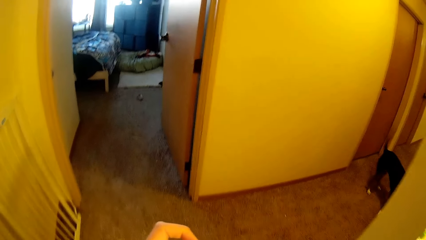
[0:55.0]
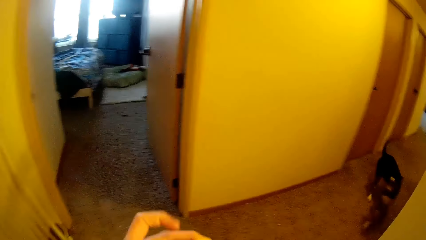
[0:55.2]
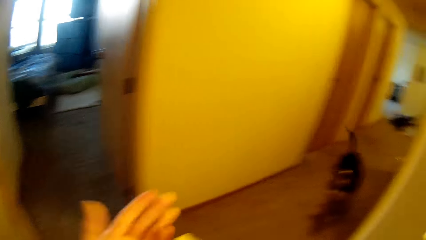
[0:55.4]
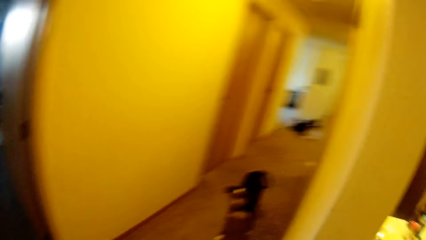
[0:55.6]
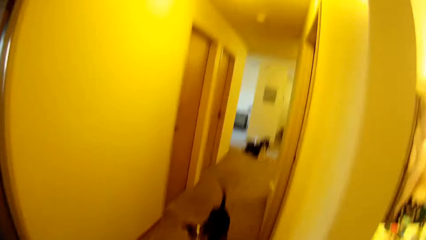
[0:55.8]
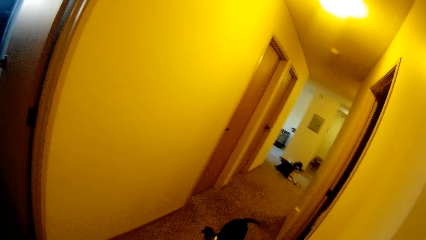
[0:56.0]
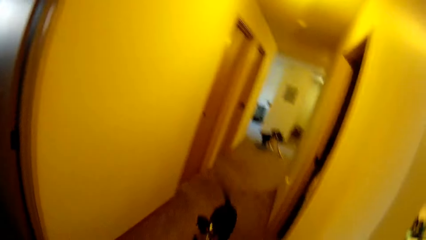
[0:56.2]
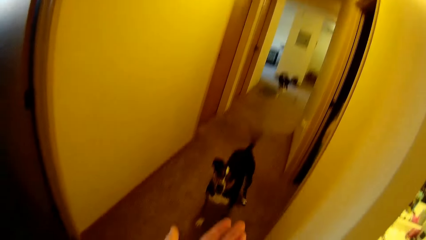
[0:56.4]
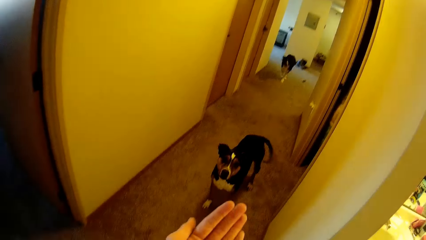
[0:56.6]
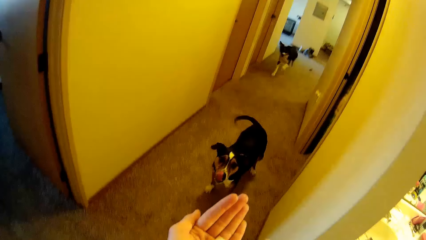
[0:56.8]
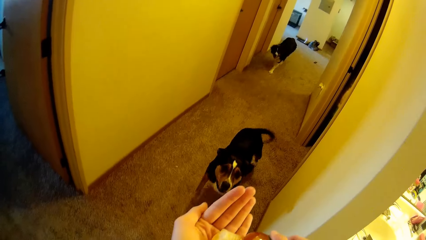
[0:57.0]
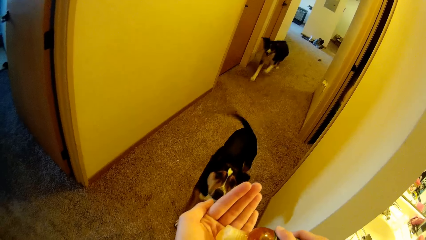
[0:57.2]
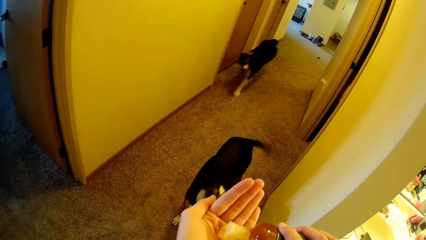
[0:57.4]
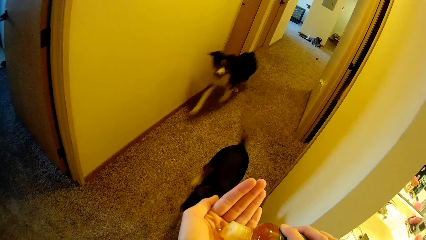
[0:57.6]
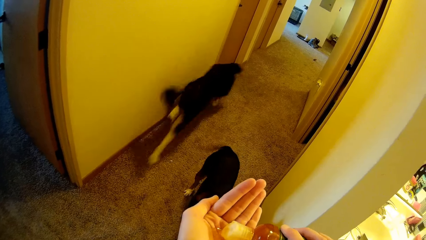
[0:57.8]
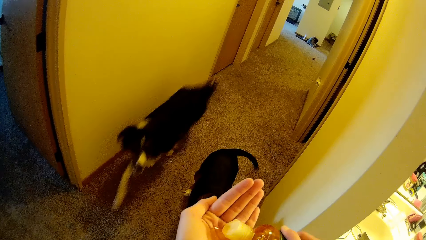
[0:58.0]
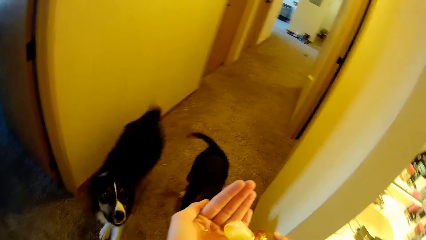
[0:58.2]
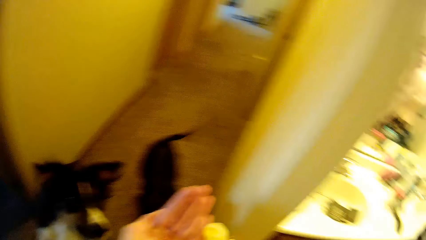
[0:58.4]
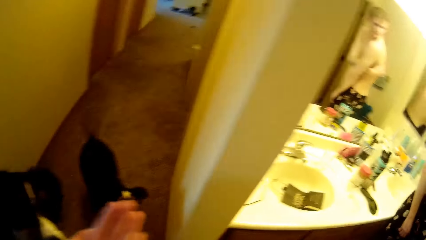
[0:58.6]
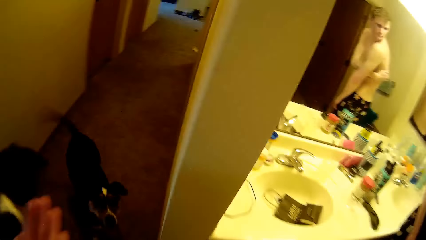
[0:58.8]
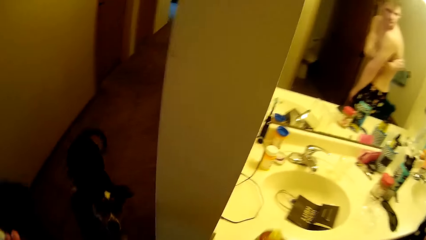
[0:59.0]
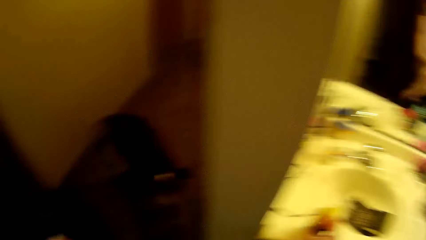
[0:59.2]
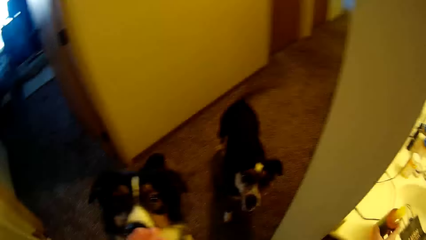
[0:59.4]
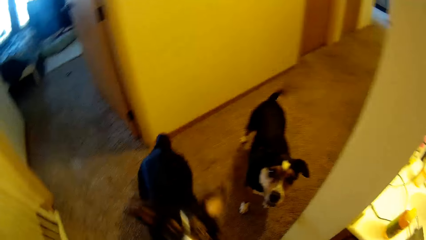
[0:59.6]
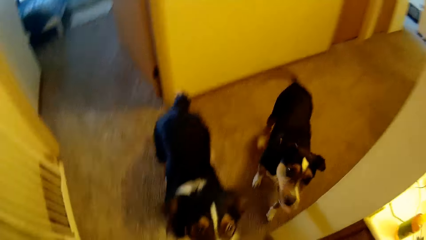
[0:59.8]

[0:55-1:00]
The camera wearer pours cream from the bottle in her left hand. She touches the dogs with both her hands. She puts down the bottle on a sink compartment.

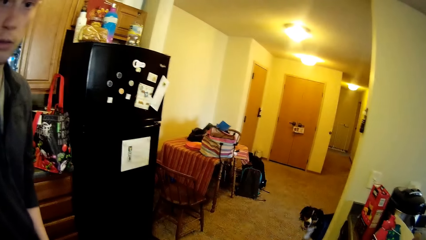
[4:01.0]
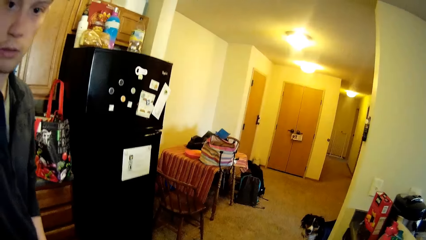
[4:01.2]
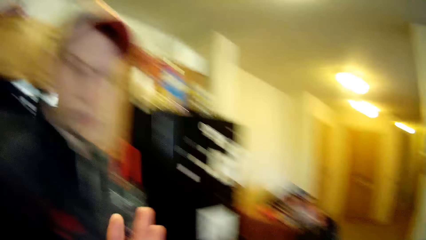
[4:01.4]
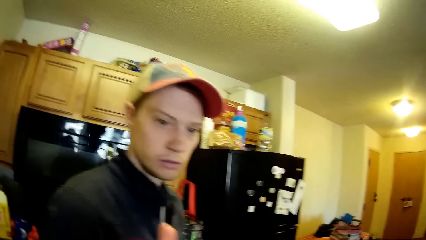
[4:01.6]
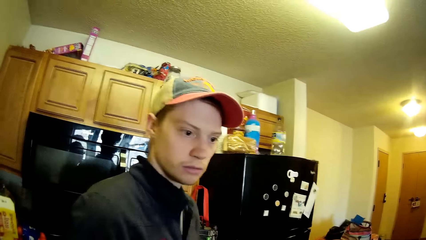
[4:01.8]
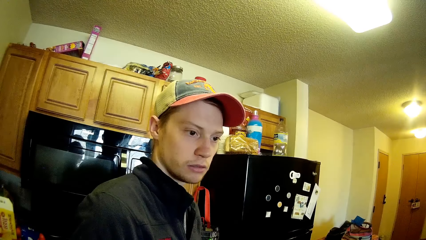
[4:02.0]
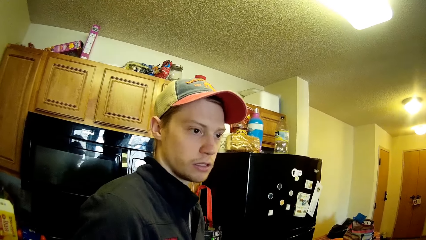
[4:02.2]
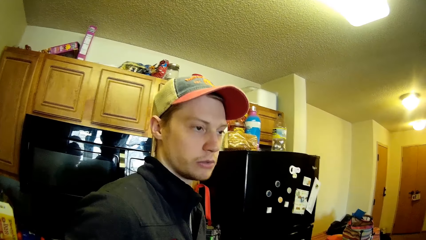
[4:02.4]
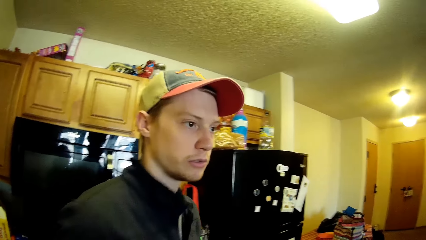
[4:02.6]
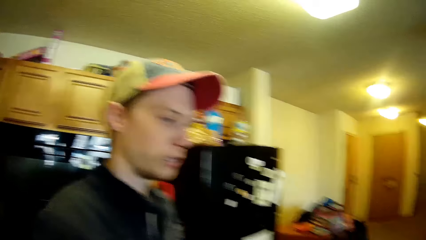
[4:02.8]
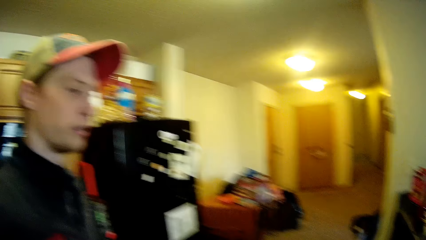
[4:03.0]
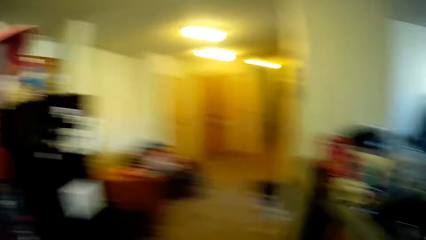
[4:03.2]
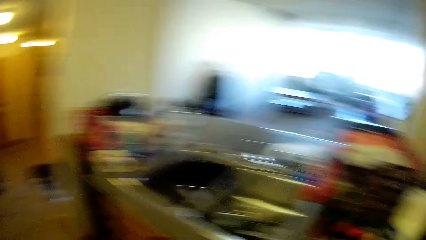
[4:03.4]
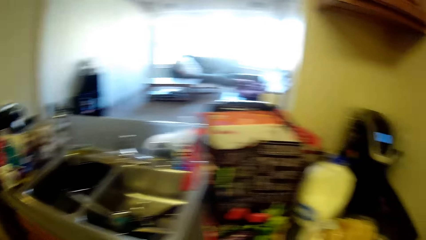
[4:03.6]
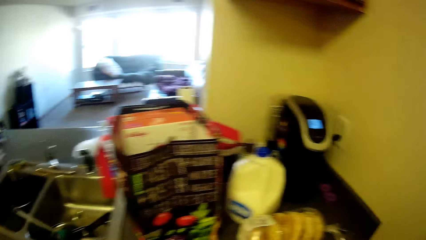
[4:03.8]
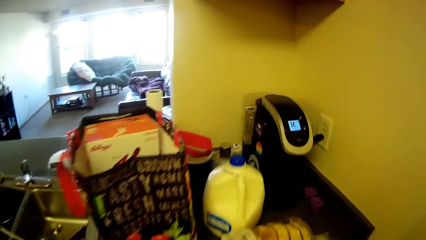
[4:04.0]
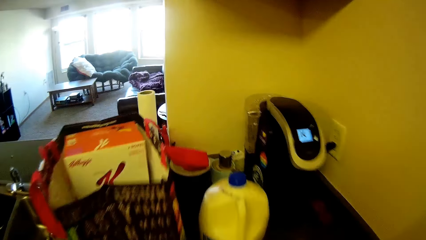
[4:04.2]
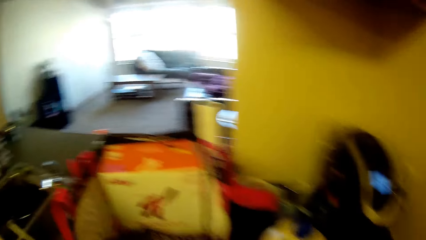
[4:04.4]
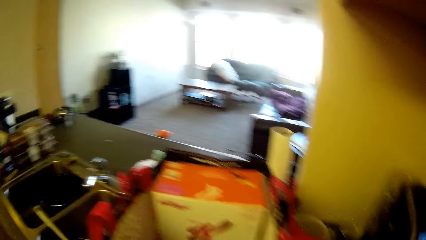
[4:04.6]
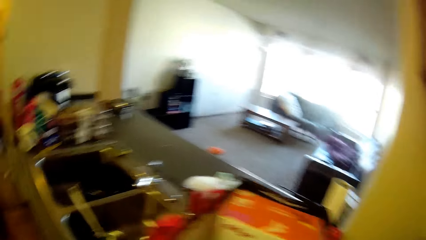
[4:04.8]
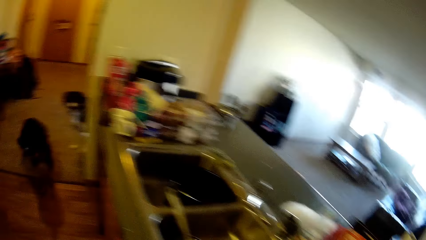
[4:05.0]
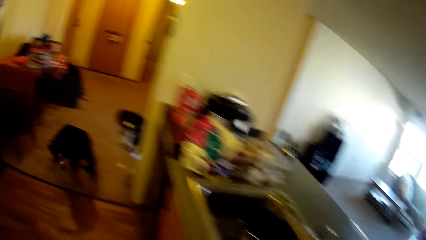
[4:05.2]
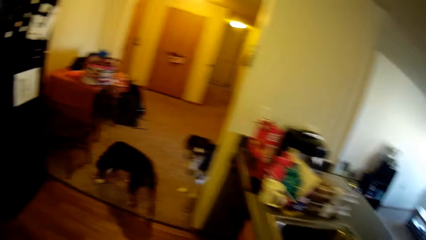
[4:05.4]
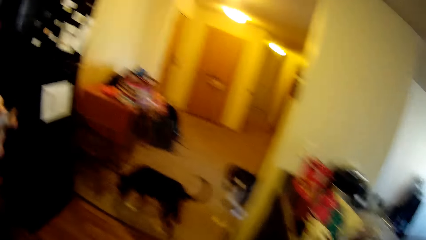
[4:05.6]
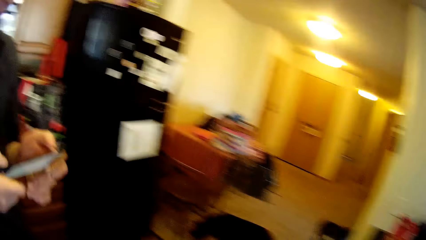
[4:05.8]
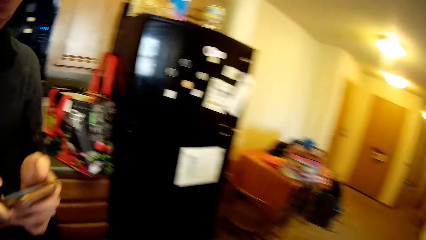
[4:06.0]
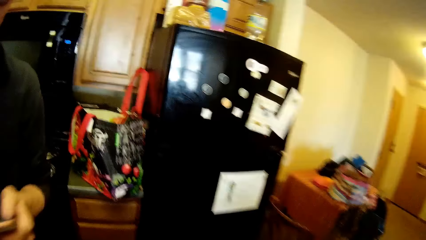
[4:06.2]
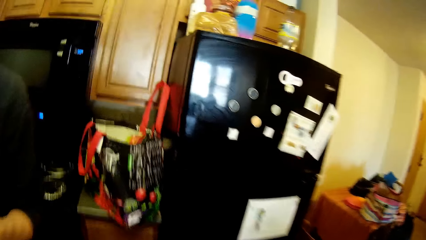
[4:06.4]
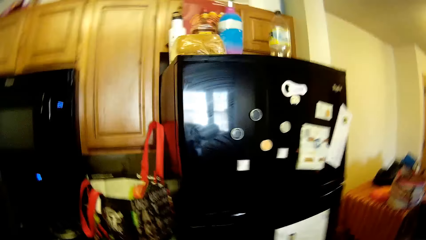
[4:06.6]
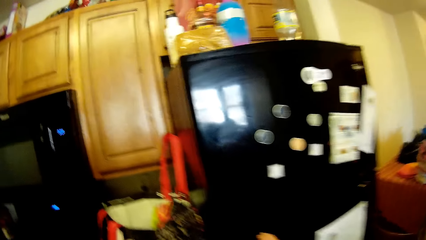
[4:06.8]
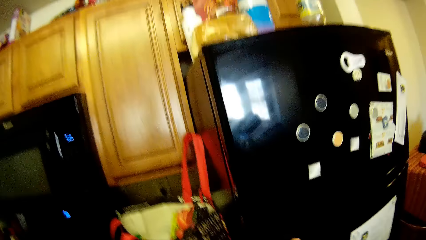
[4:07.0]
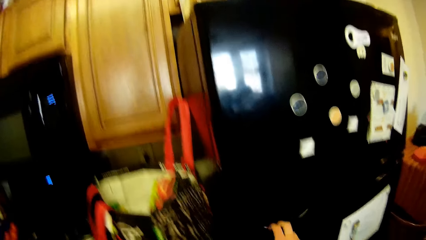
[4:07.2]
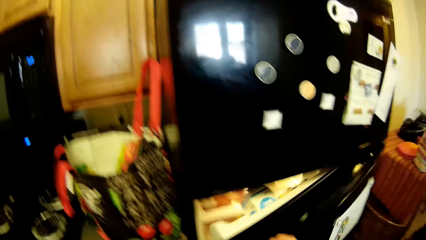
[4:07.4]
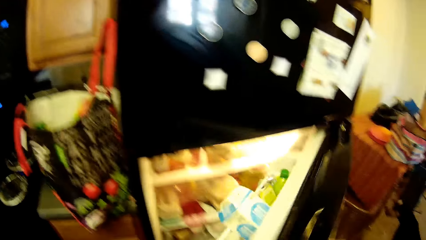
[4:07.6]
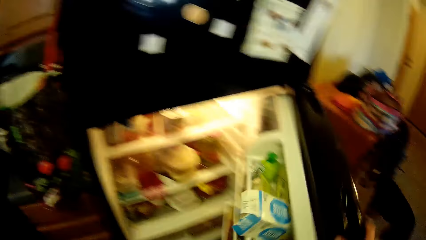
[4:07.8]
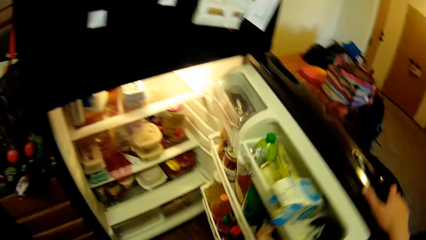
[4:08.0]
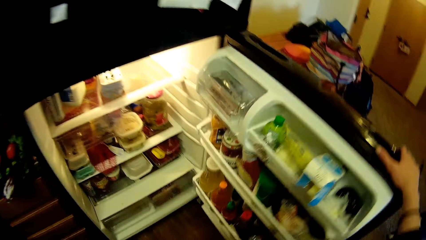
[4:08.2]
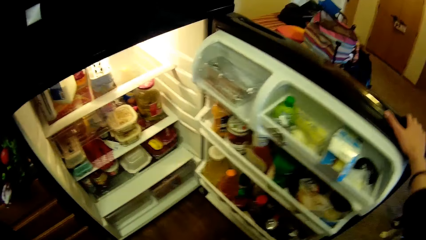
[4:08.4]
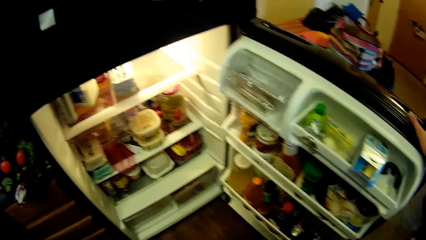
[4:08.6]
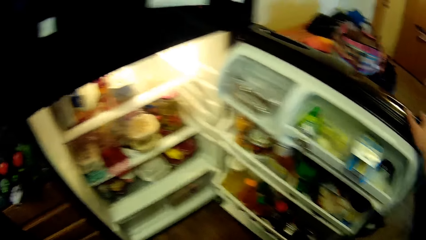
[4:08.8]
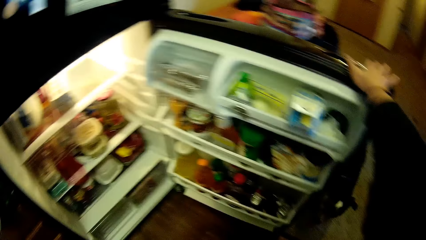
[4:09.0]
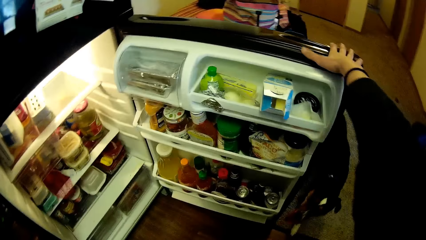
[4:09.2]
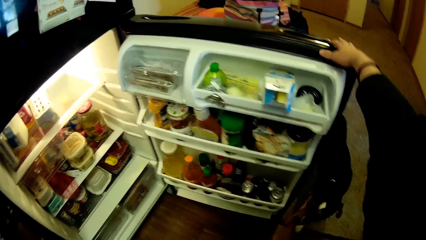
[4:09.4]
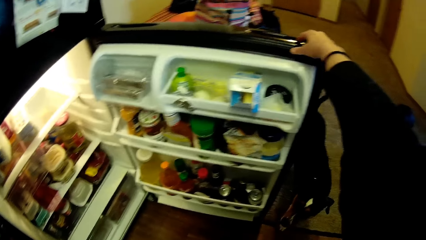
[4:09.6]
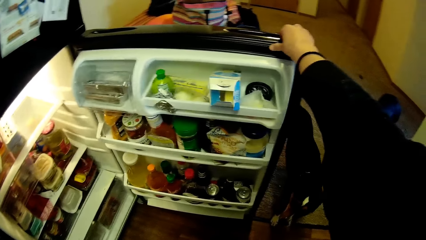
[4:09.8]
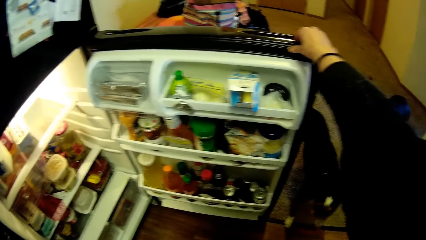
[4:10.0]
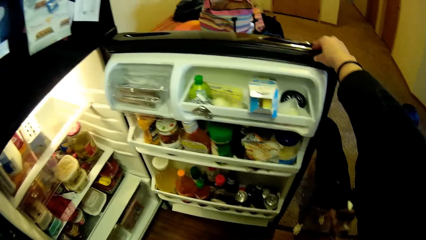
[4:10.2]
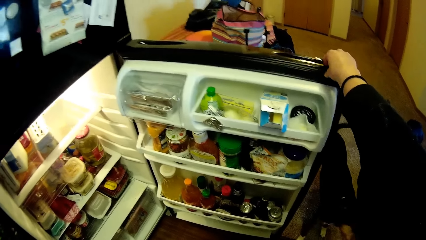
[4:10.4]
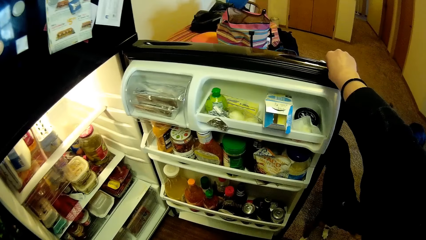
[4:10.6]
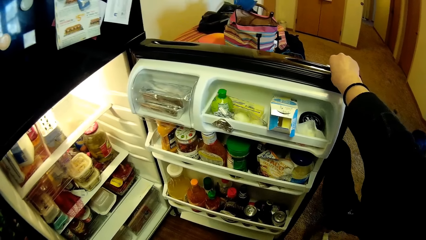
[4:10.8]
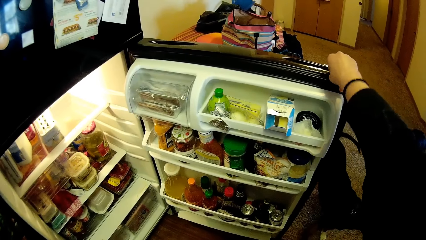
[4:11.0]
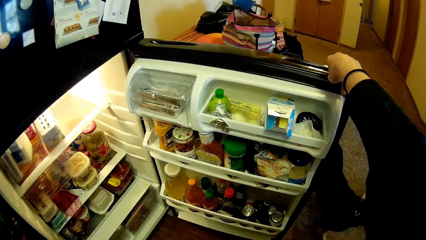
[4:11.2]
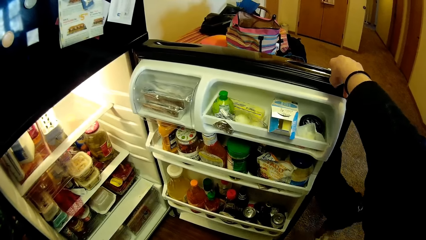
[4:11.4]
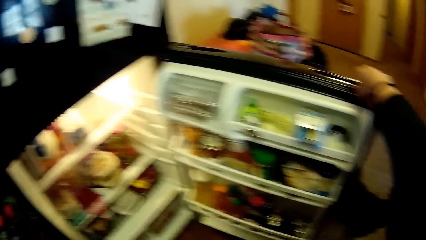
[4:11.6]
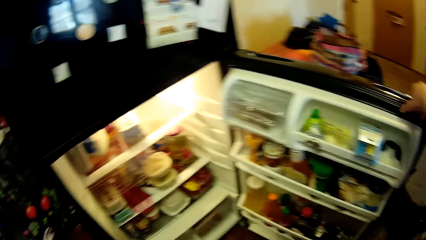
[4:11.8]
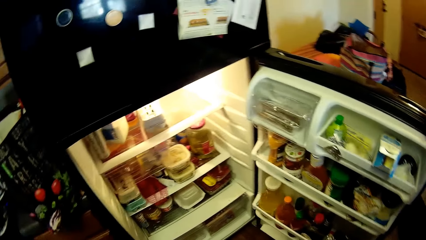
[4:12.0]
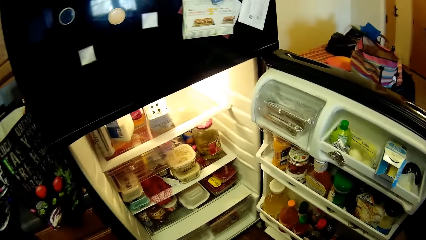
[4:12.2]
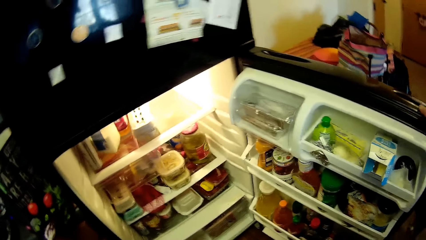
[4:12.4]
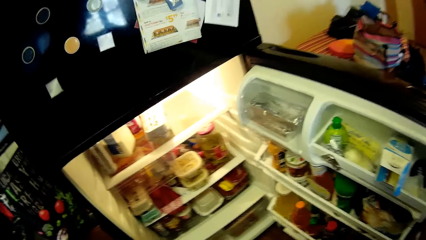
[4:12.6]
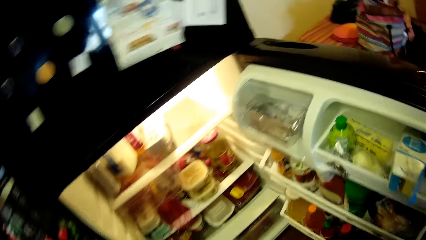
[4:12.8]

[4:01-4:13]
The man interacts with the camera wearer. The camera wearer opens the refrigerator with her right hand. She looks at the refrigerator.
